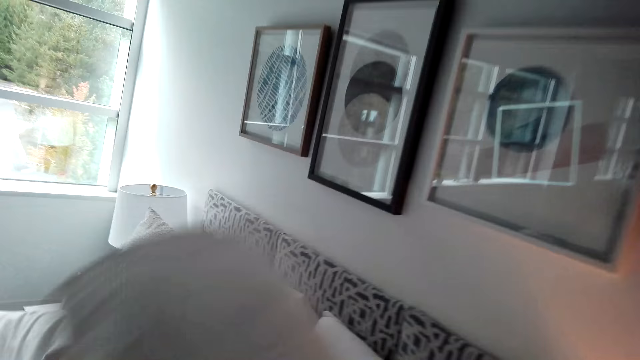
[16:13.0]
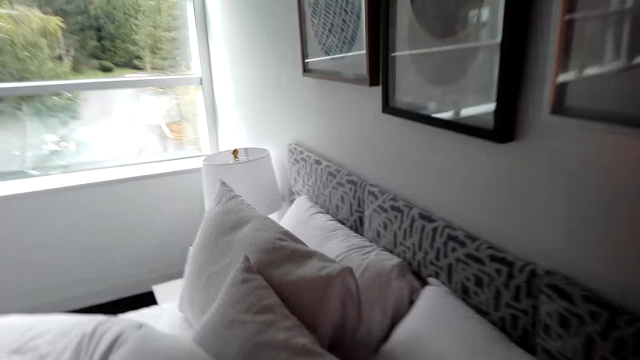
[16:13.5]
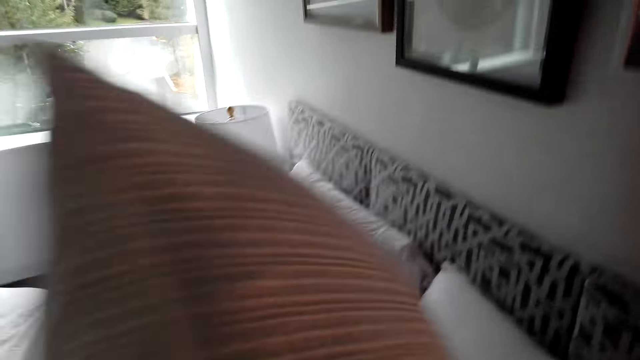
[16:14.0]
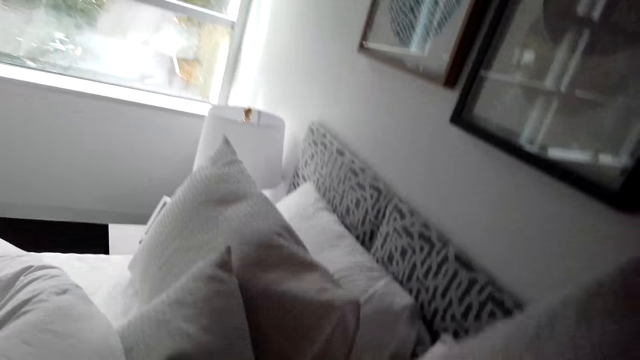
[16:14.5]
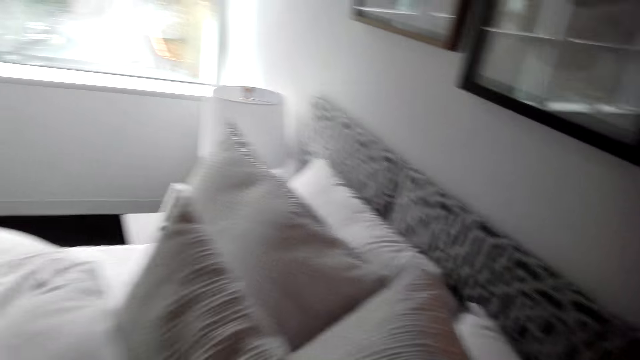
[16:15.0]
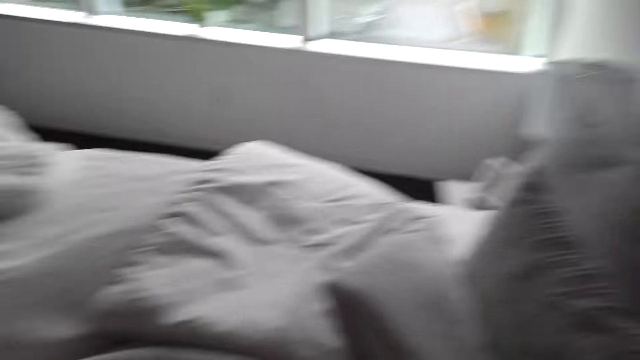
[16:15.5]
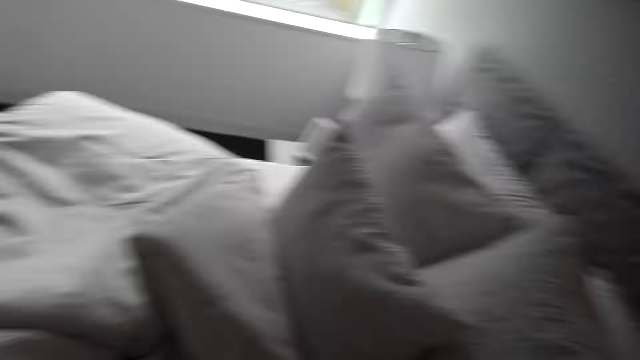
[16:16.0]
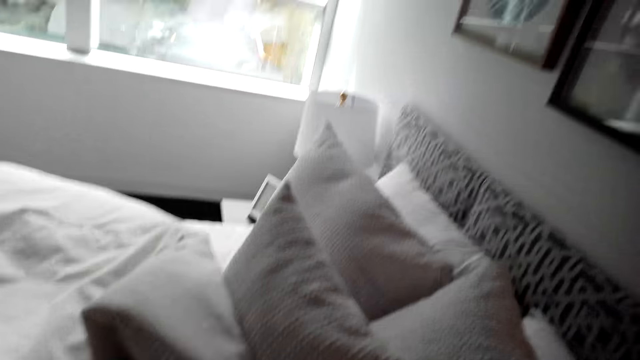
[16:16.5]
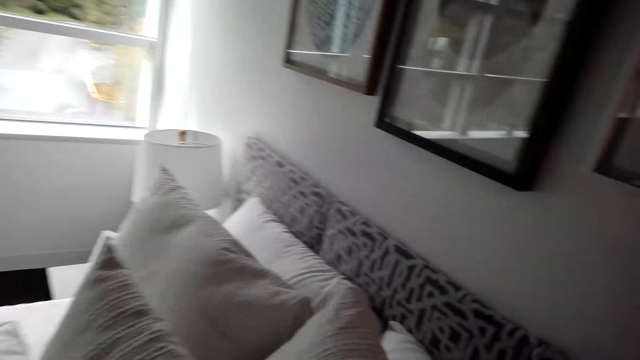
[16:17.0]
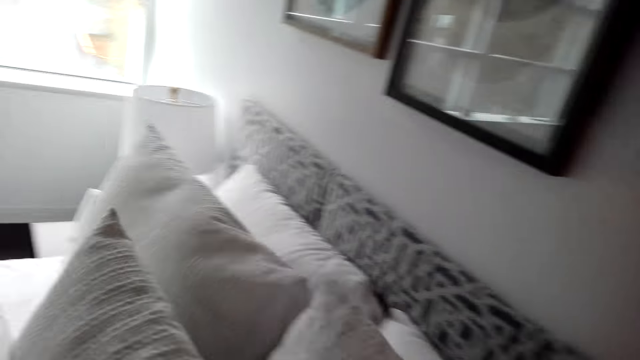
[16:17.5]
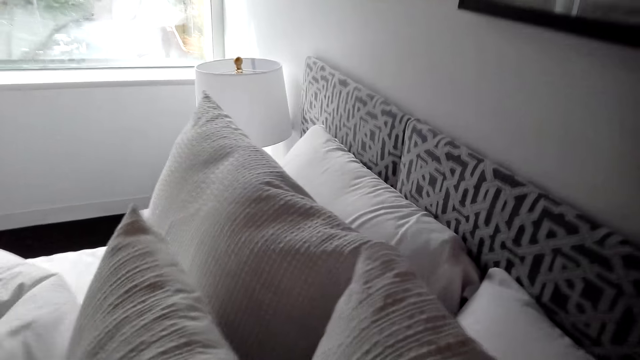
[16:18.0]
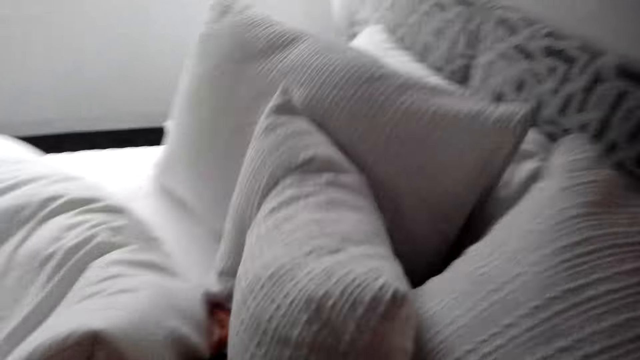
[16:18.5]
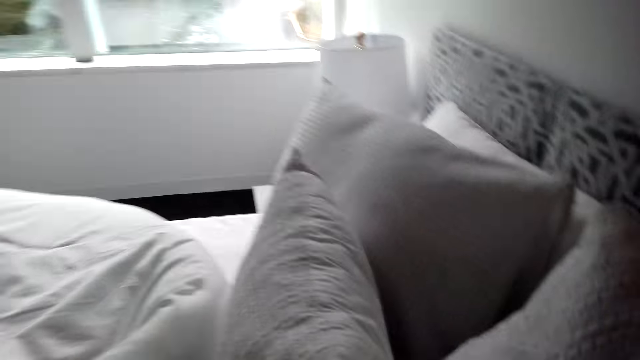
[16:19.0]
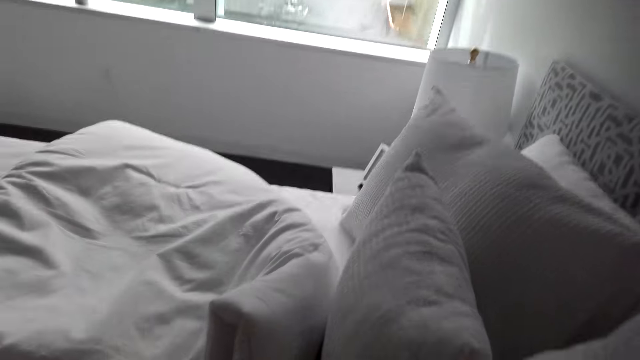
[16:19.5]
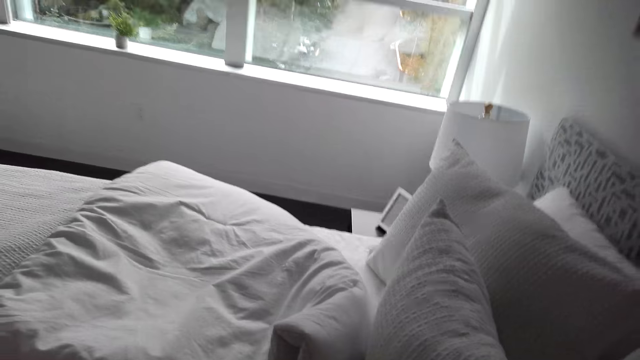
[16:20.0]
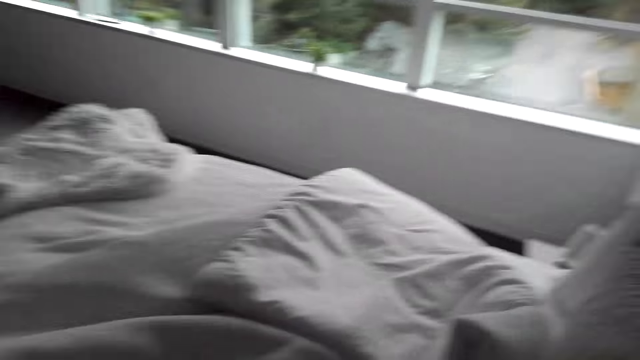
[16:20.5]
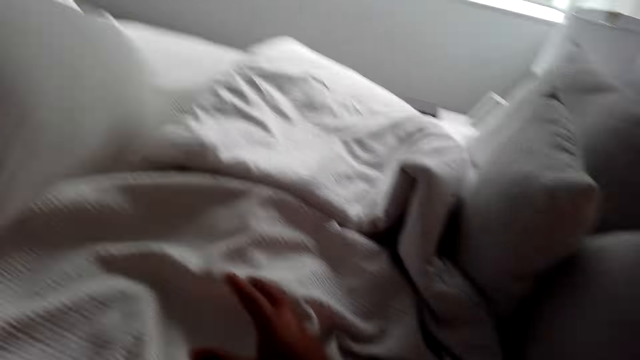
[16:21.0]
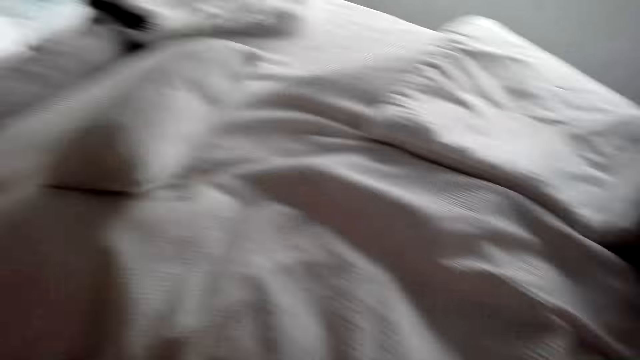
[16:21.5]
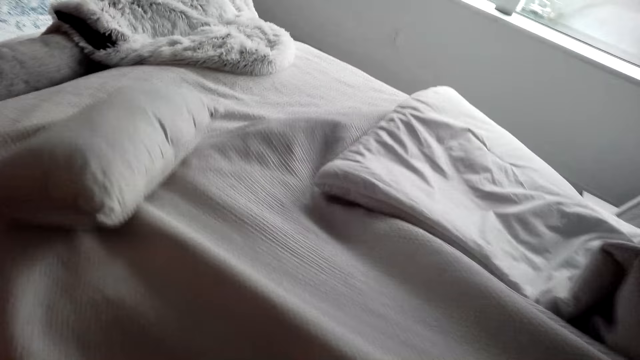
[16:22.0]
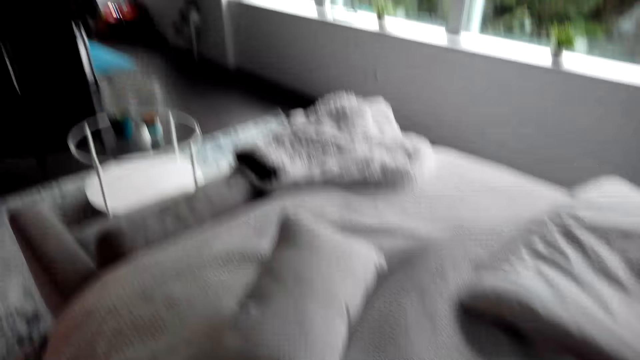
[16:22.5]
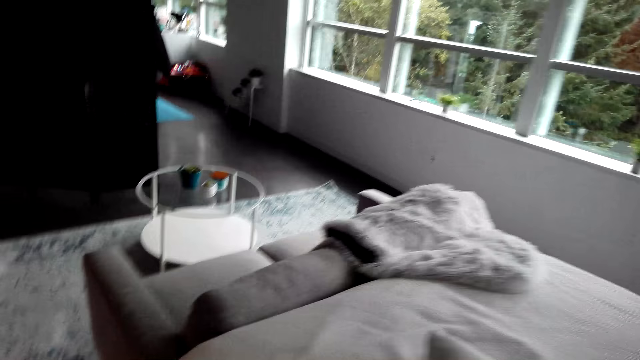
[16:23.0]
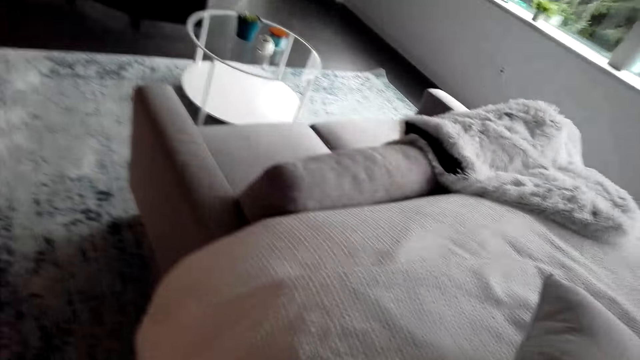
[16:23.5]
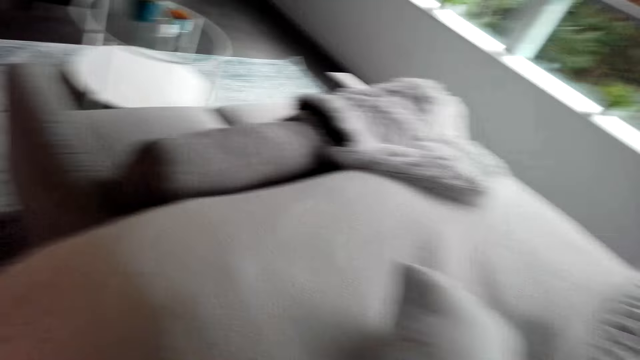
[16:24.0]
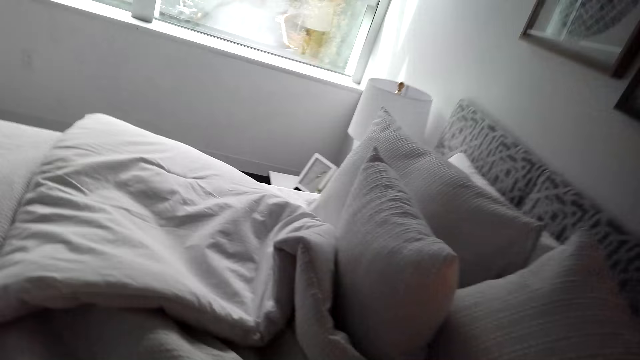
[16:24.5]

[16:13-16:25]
The camera wearer arranges the pillow on the bed. They hold the bed pillow. They place the bed pillow on the bed. They throw the pillow on the bed. They spread the bed.

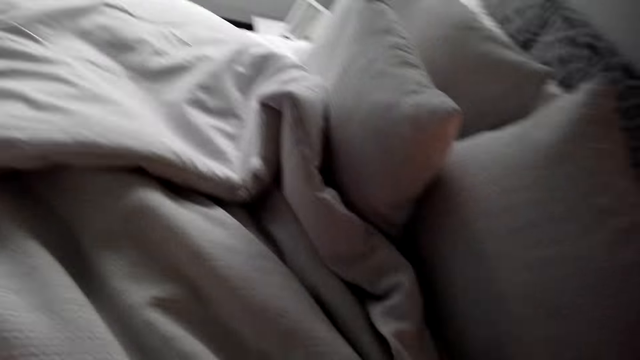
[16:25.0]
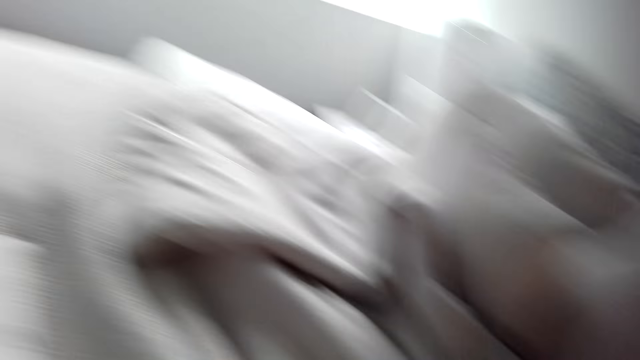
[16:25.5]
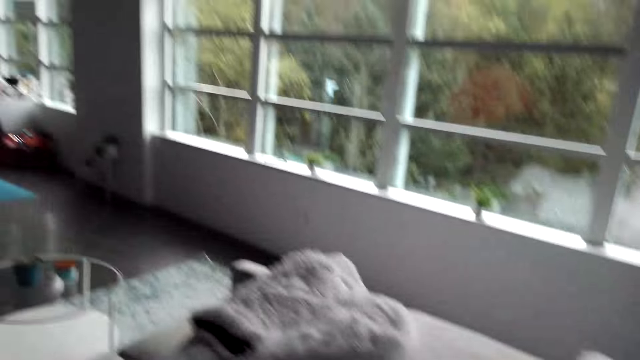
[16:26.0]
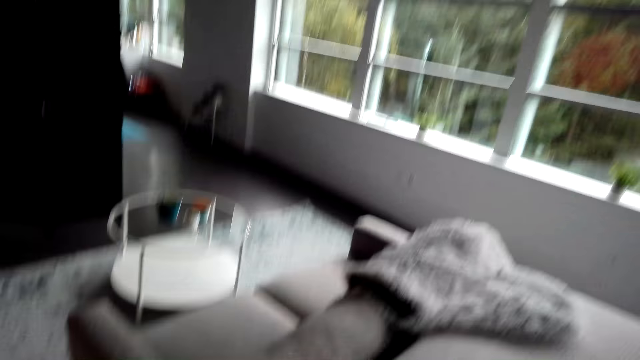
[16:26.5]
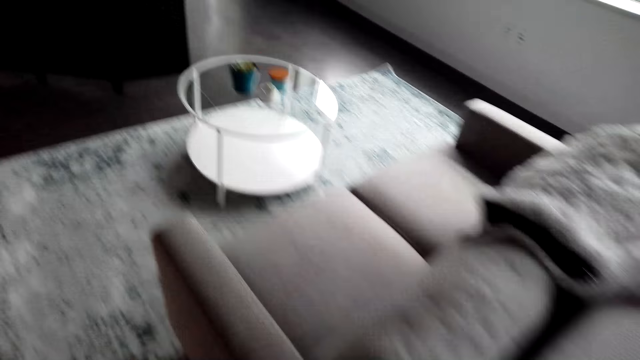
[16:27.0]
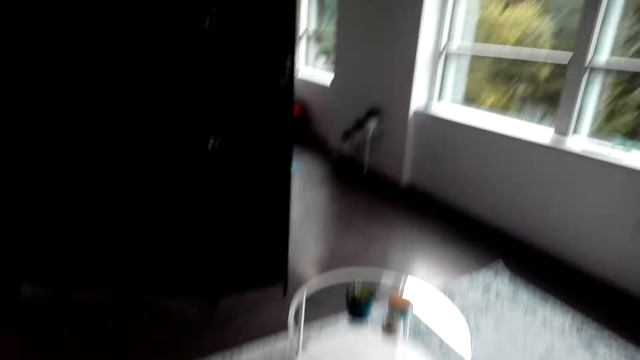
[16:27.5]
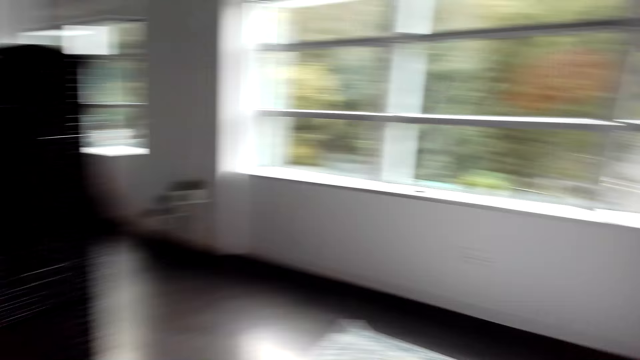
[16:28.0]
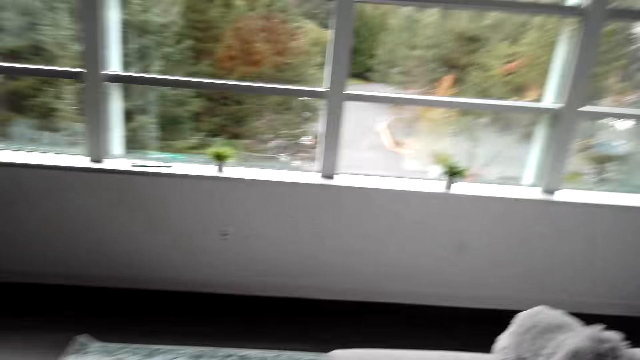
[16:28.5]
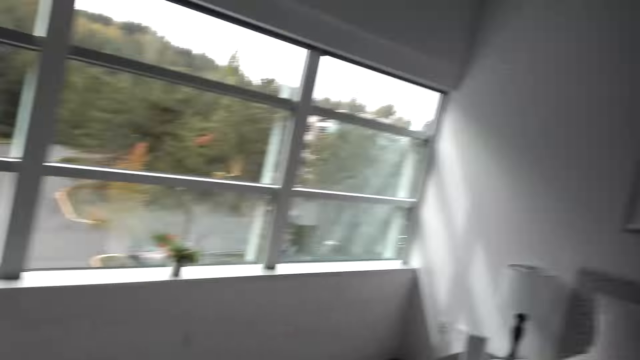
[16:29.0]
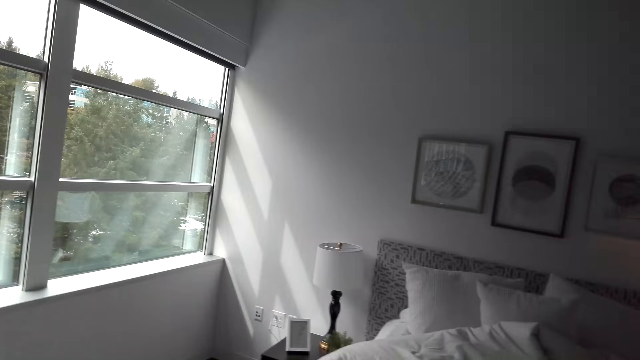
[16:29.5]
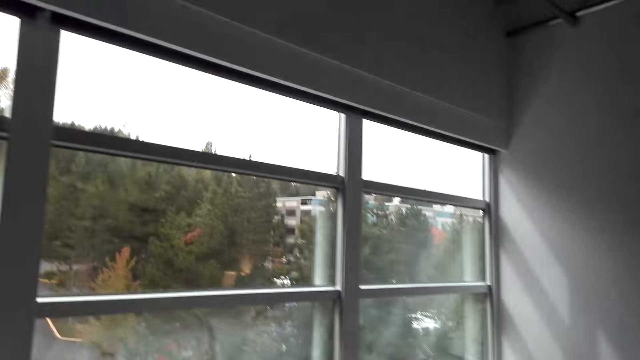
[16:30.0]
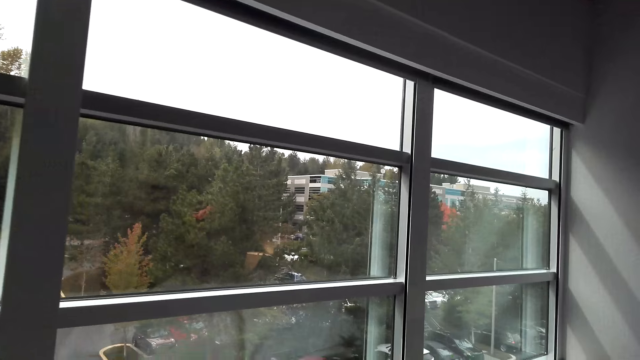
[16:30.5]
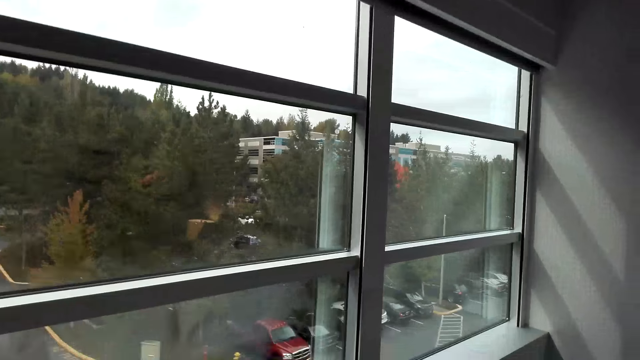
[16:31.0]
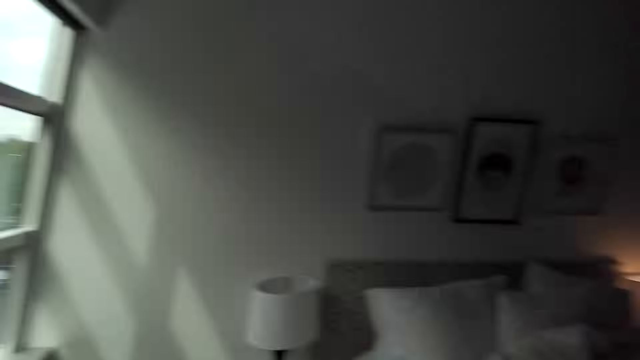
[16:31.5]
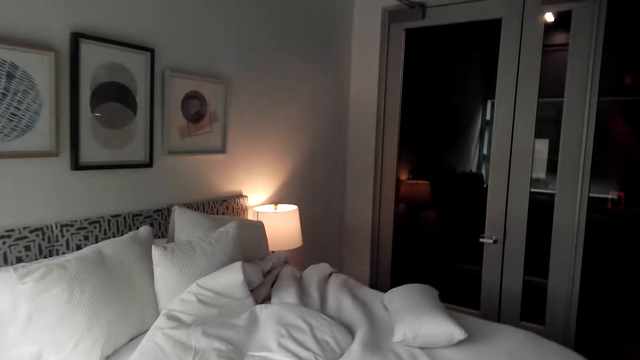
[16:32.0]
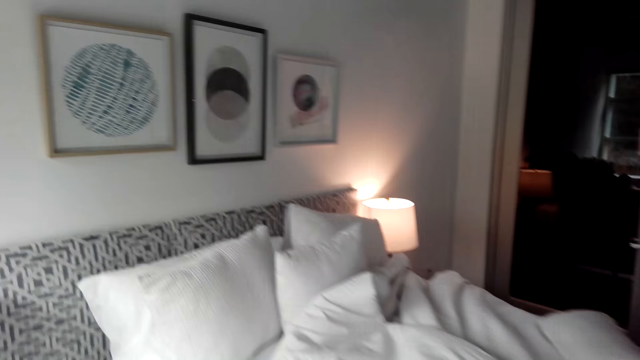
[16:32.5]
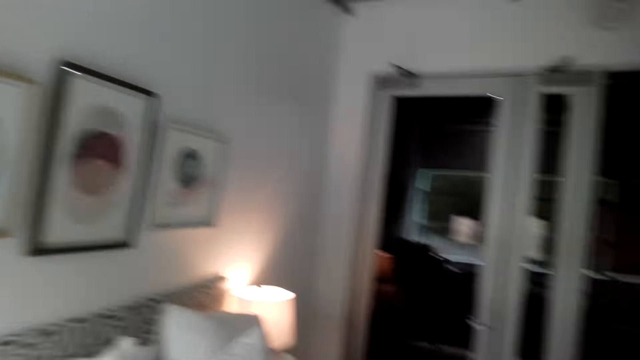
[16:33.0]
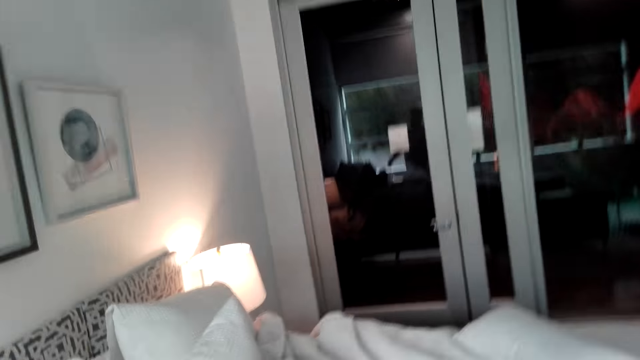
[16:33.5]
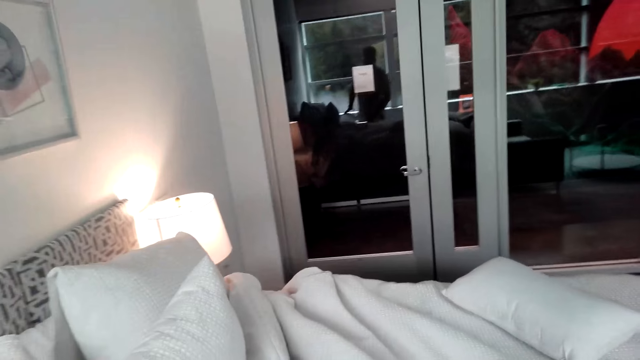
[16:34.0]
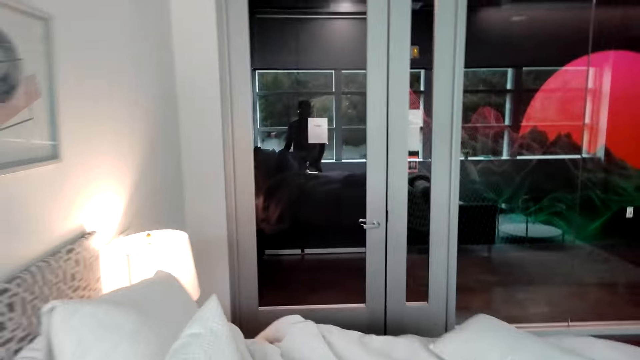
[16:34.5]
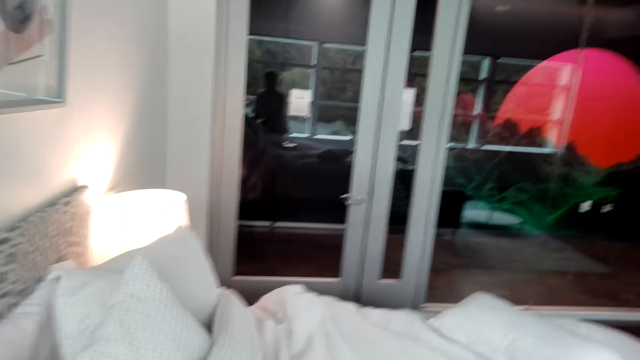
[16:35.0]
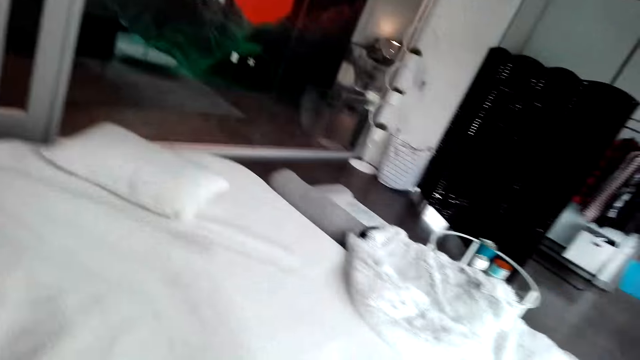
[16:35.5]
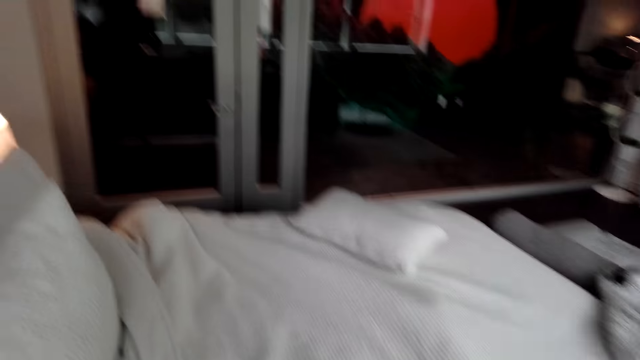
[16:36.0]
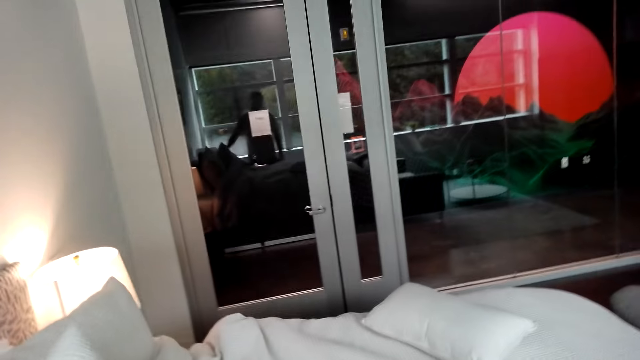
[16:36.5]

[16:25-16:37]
The camera wearer moves in the room. They spread the bed.
